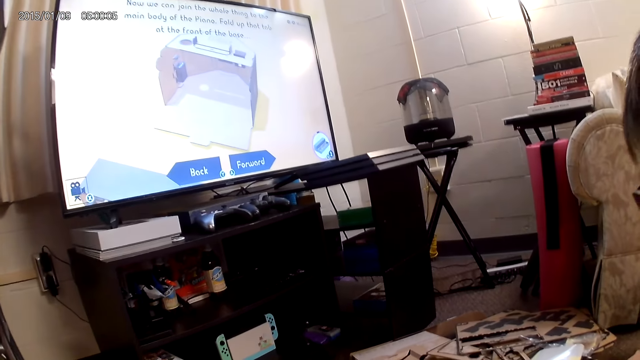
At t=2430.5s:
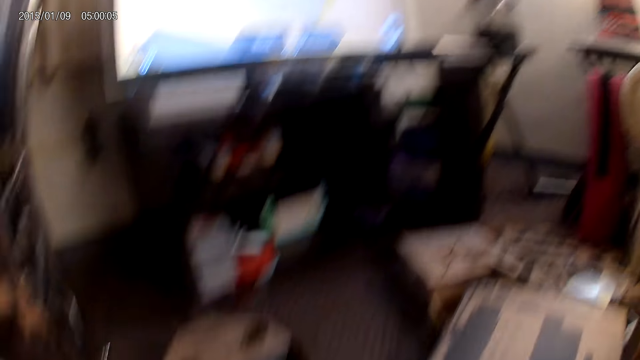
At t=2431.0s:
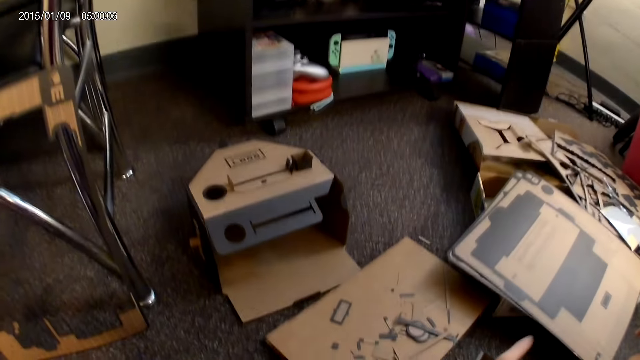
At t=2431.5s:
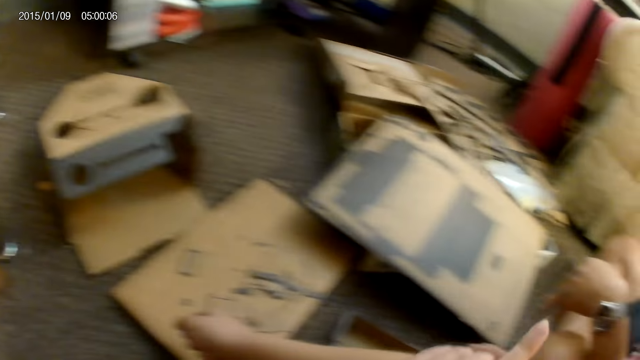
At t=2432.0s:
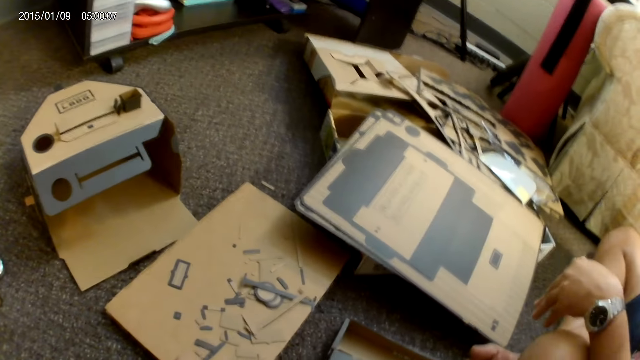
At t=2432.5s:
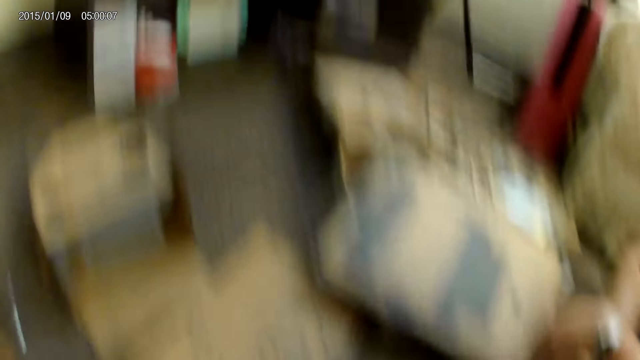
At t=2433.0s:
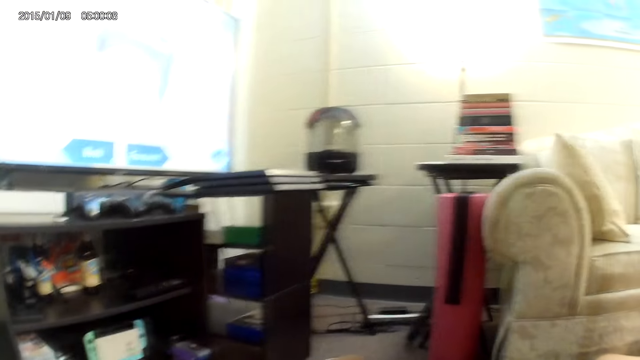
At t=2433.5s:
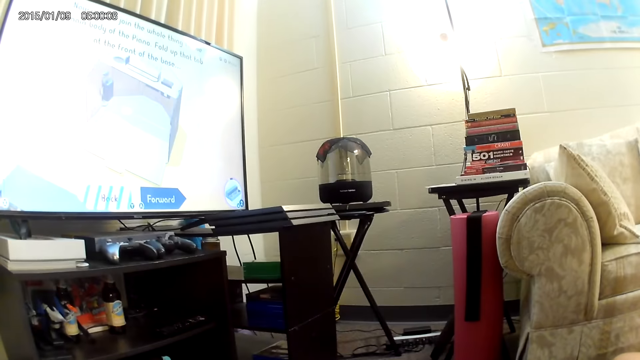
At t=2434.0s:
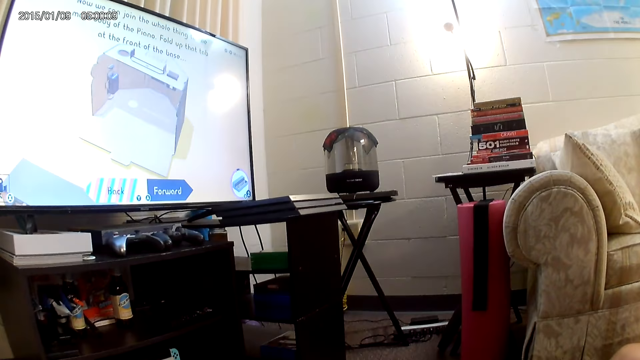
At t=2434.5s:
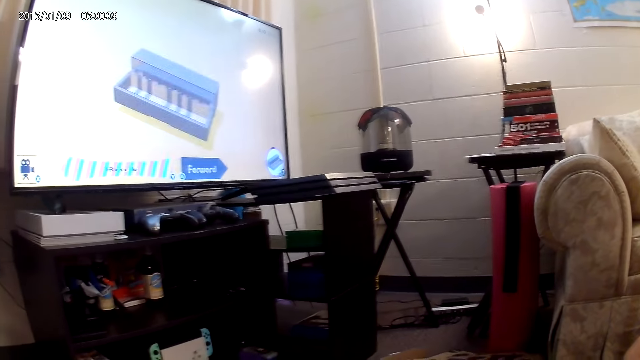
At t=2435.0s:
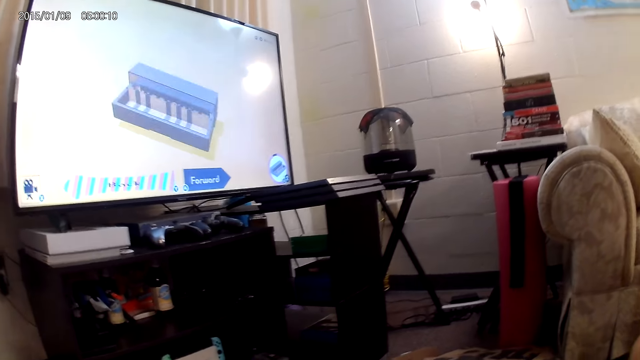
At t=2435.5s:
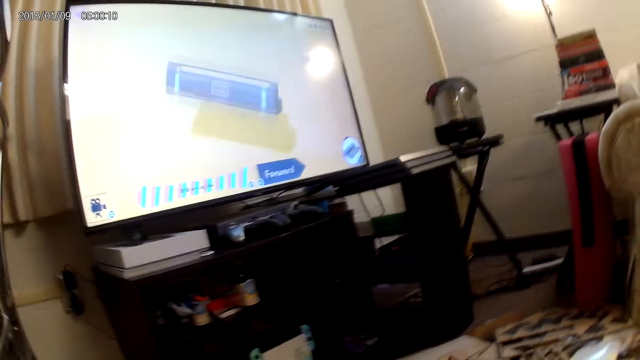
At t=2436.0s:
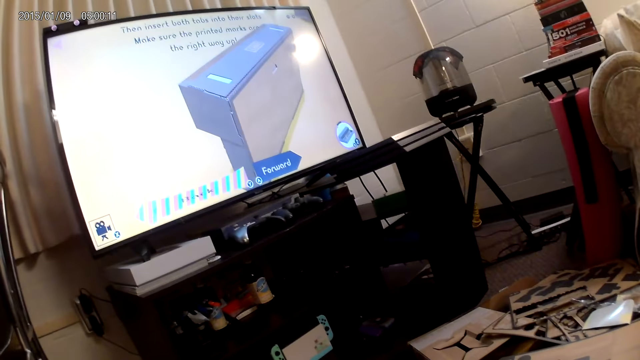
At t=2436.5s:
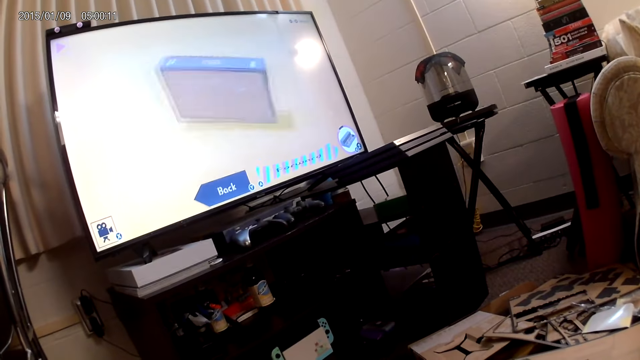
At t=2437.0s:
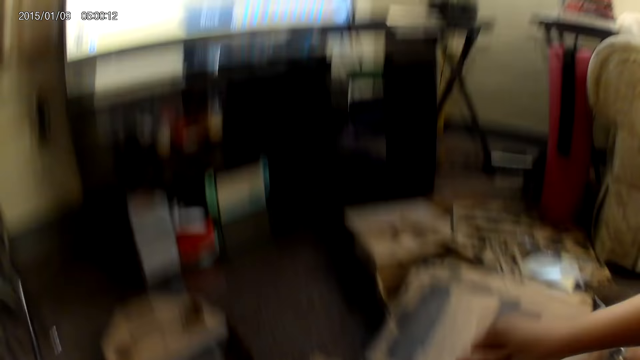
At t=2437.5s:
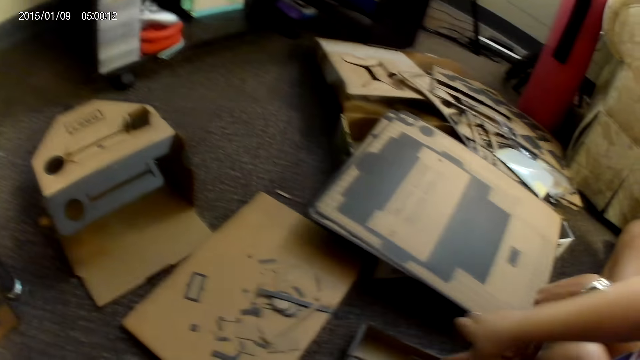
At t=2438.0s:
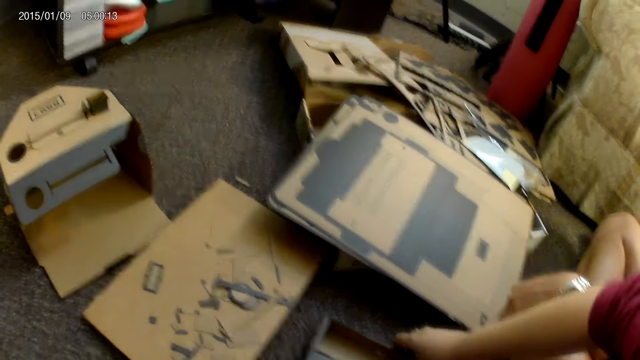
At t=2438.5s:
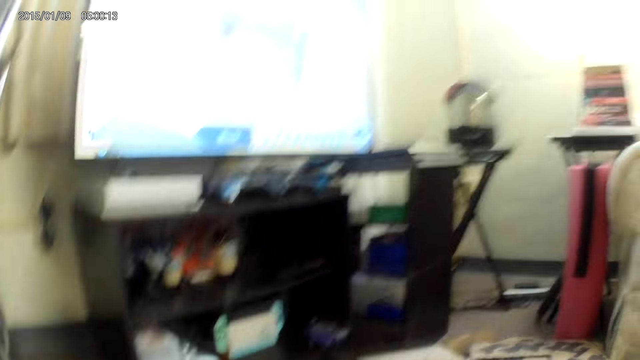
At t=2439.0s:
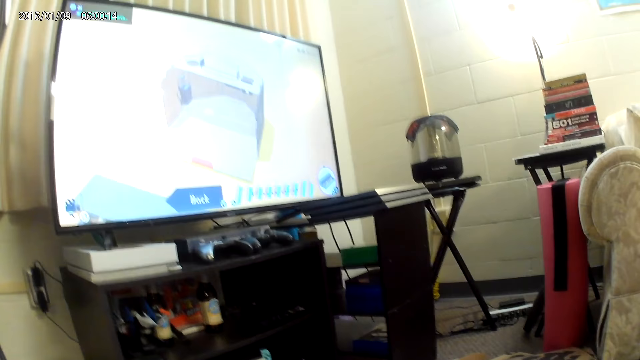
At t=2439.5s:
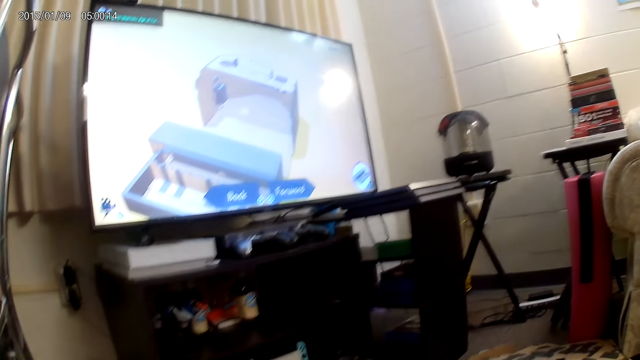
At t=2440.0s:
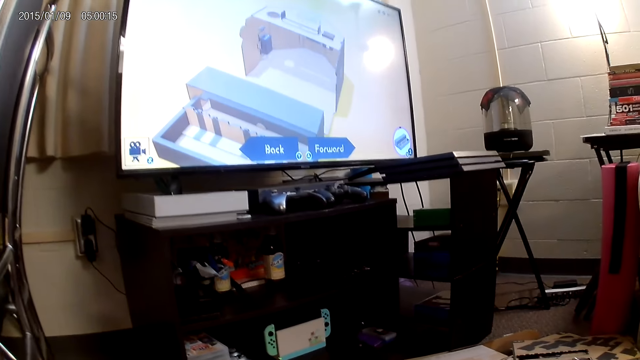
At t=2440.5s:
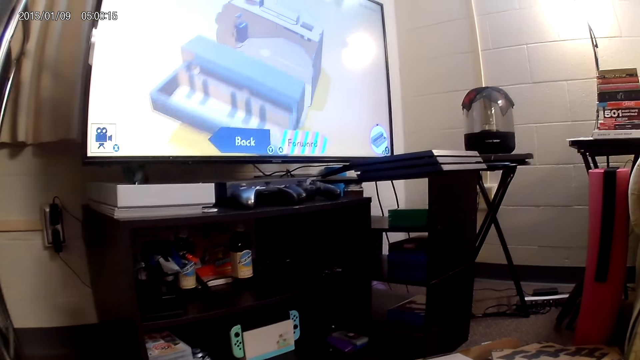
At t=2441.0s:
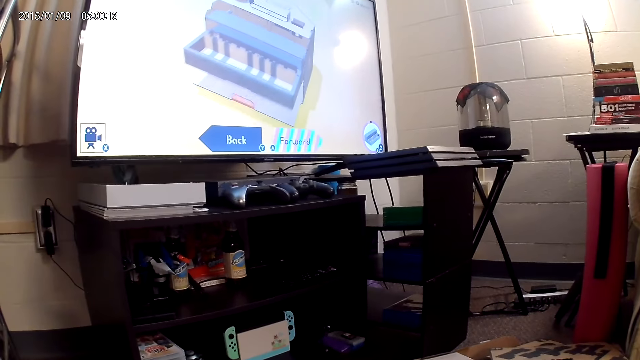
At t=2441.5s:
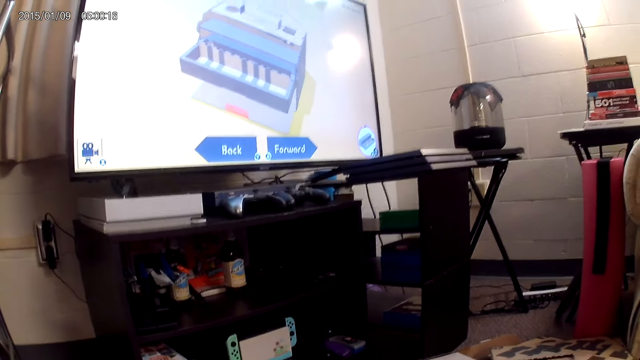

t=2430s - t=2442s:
The camera wearer rolls a sleeve on her right hand with her left hand. She looks at the boxes. She looks at the screen. She picks up the cardboard from the ground with her right hand.

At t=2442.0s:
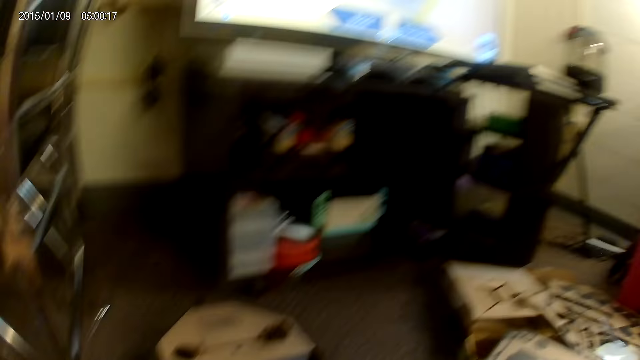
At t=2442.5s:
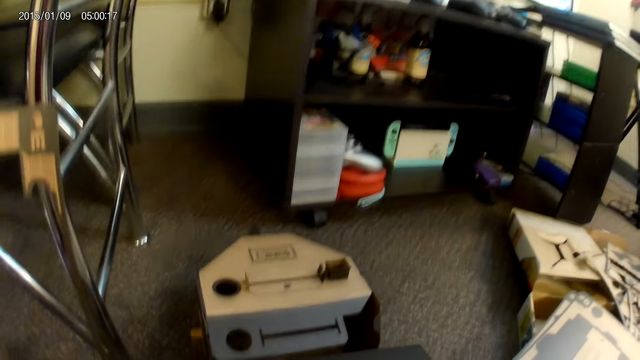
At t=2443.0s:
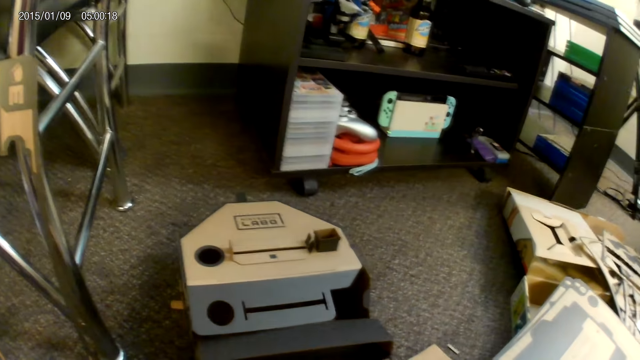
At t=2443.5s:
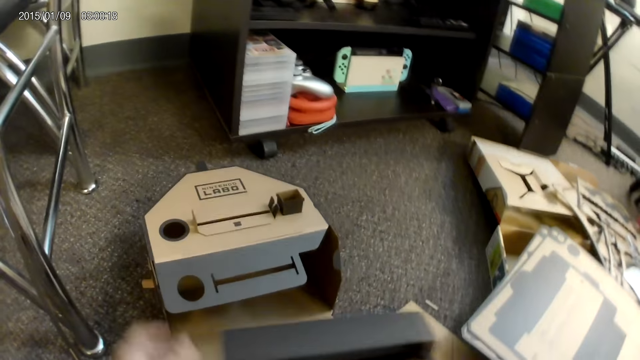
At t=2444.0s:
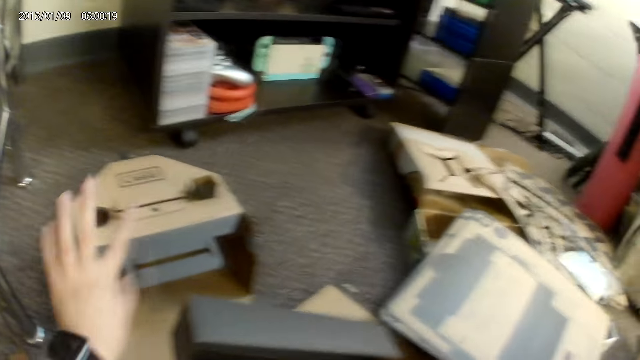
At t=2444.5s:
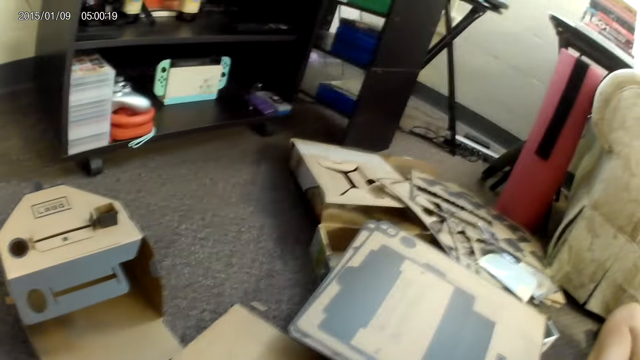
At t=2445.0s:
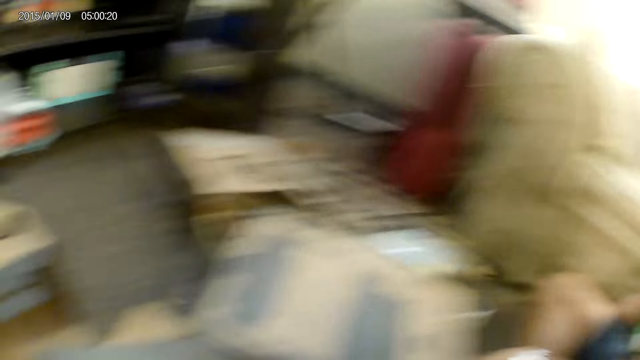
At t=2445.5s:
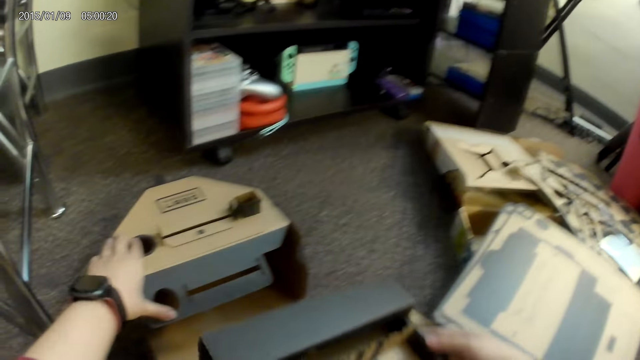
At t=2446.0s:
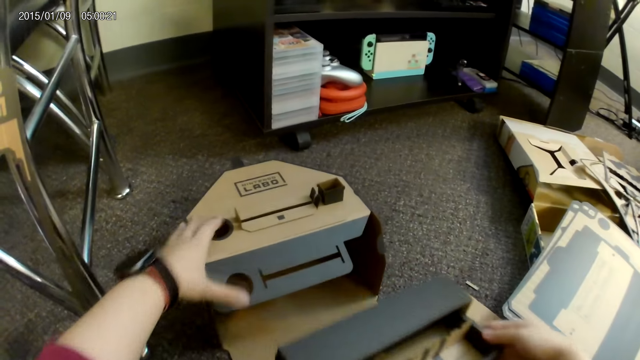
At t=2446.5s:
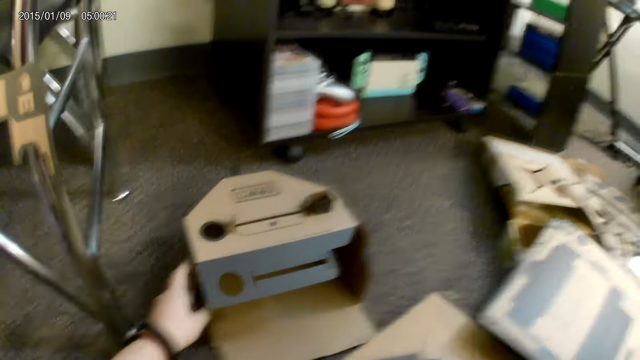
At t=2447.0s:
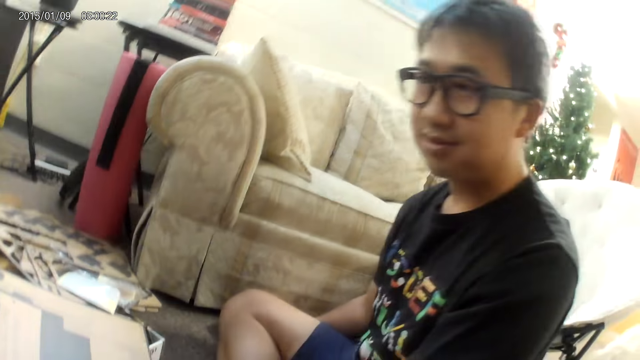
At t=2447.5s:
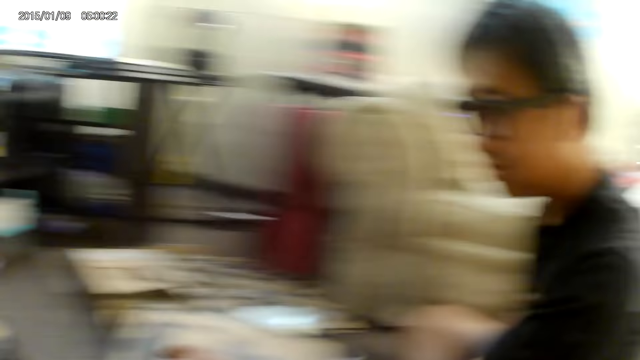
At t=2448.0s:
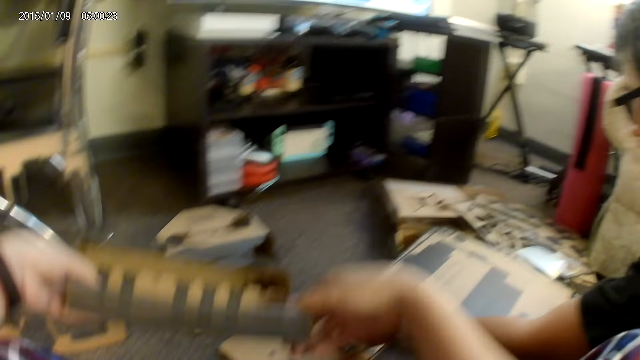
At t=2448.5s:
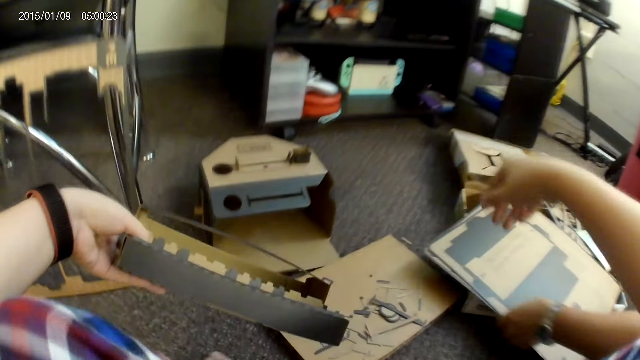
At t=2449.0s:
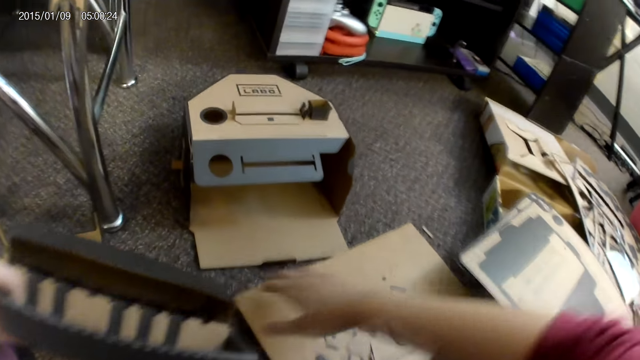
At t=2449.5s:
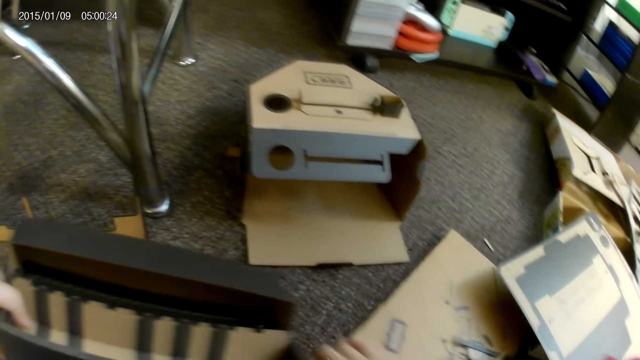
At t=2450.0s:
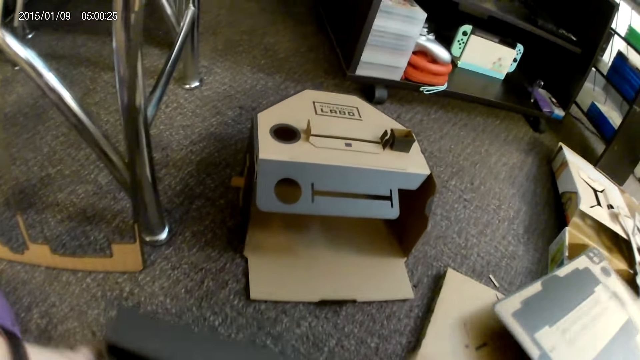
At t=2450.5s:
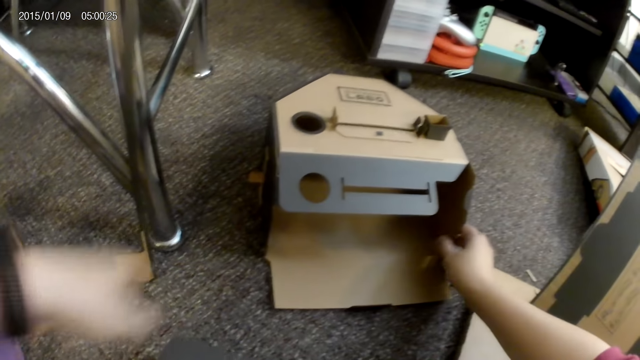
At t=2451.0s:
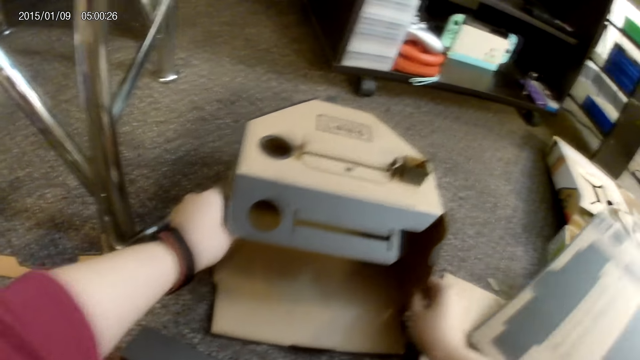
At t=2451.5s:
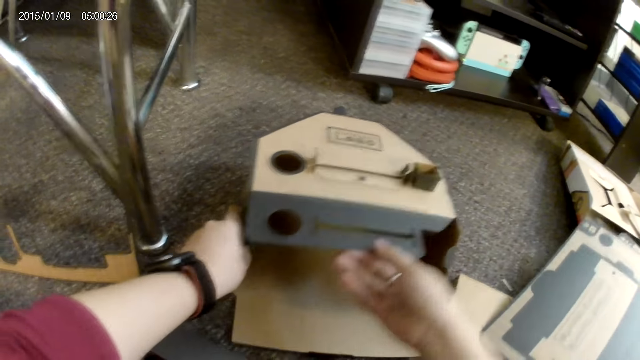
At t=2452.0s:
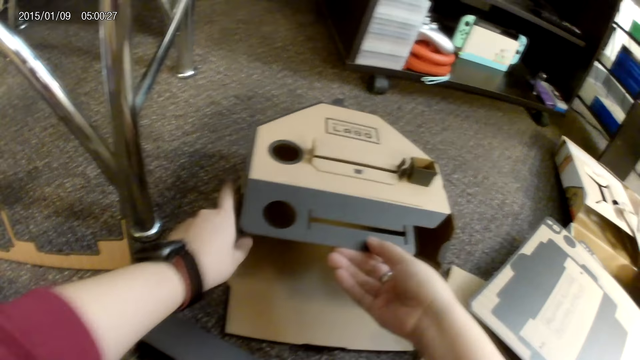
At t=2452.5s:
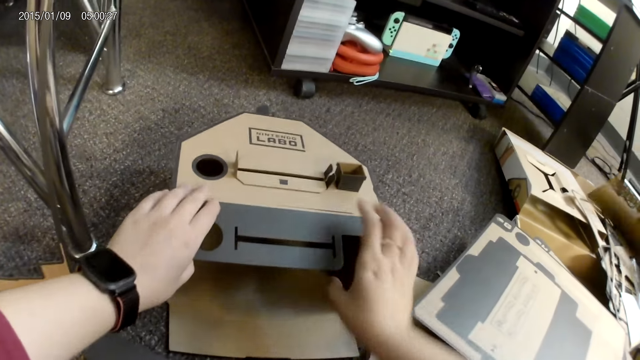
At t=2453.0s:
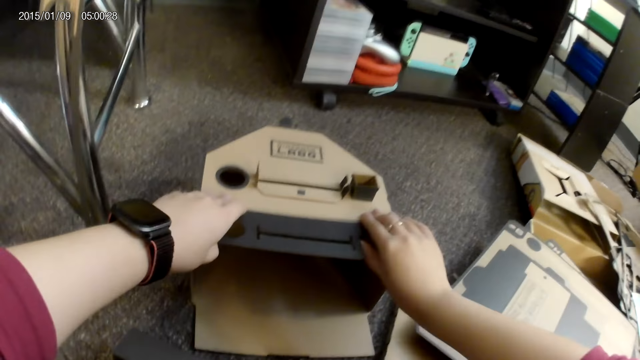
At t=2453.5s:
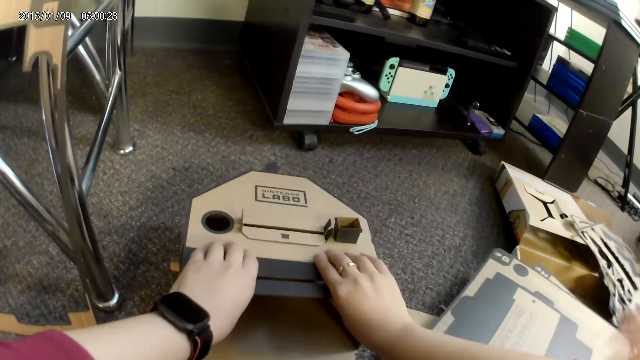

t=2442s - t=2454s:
The camera wearer converses with a man. She touches the cardboard on the floor with her left hand. She looks at the man. She holds the cardboard up with both hands. She shifts the cardboard on the floor with her right hand. She fixes something with the box. She holds the cardboard on the floor with her right hand. She holds the cardboard on the floor with both hands. She lifts the top of the cardboard on the floor with her right hand. The man picks up a cardboard from a stack of cardboards with his right hand. The camera wearer adjusts the cardboard on the floor with both hands.
